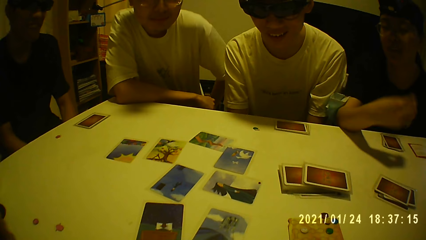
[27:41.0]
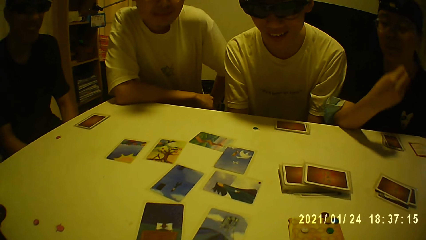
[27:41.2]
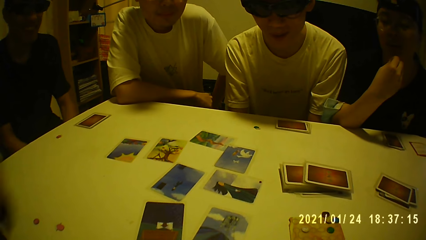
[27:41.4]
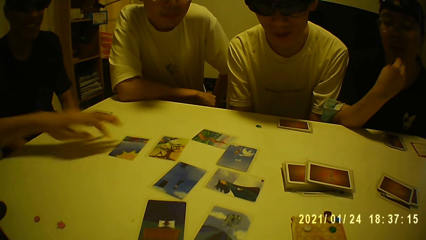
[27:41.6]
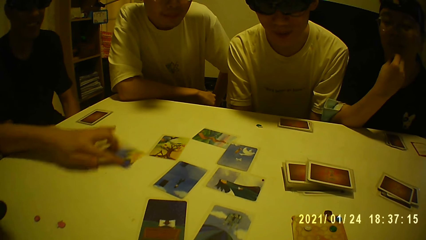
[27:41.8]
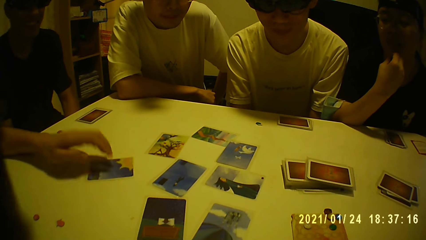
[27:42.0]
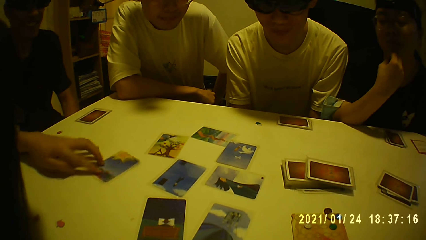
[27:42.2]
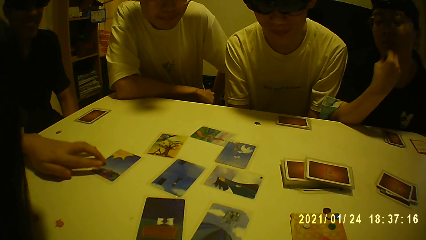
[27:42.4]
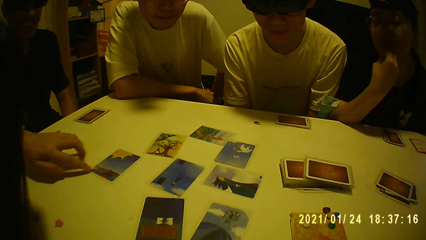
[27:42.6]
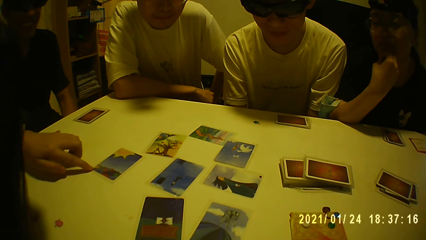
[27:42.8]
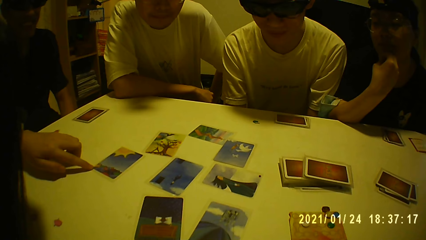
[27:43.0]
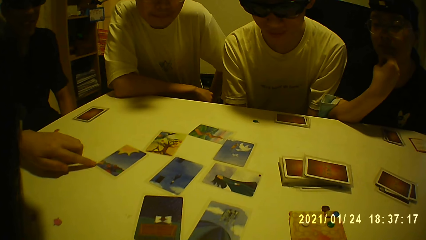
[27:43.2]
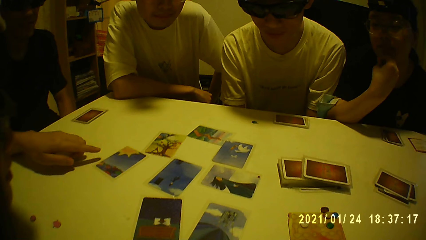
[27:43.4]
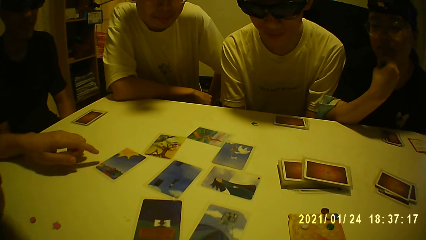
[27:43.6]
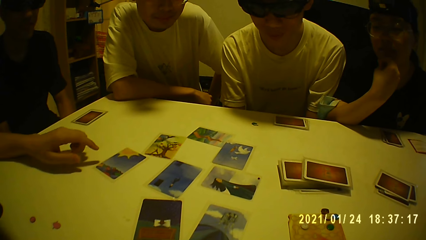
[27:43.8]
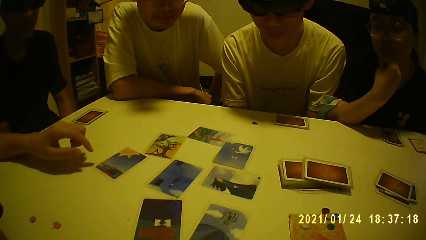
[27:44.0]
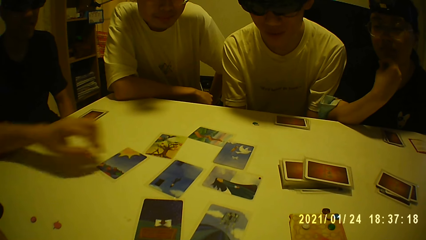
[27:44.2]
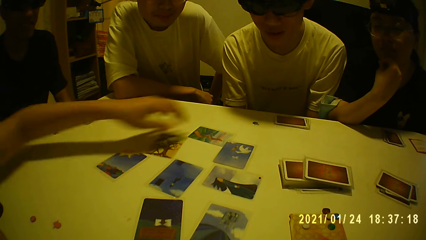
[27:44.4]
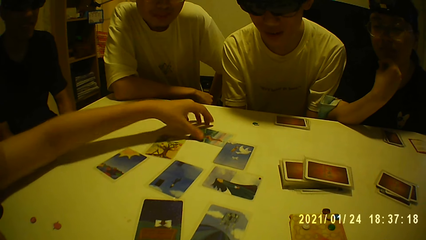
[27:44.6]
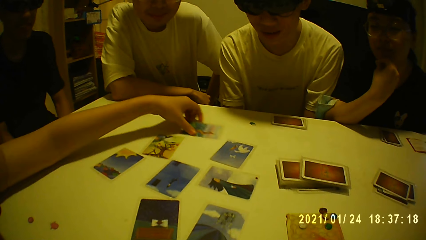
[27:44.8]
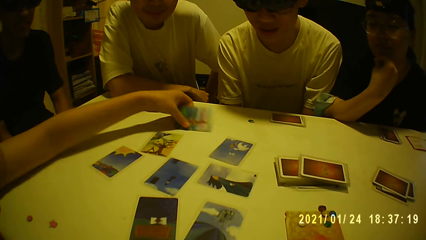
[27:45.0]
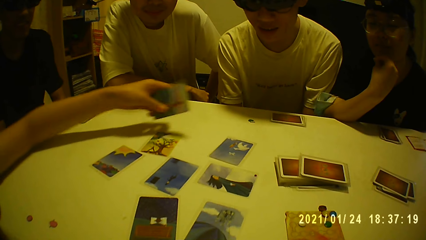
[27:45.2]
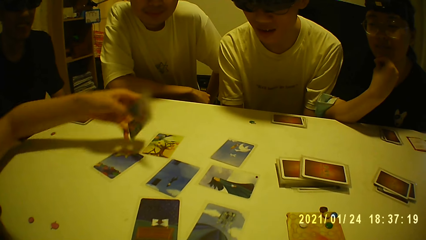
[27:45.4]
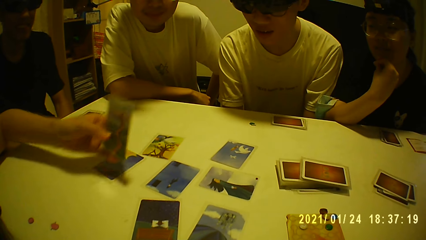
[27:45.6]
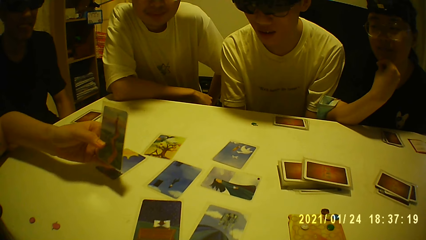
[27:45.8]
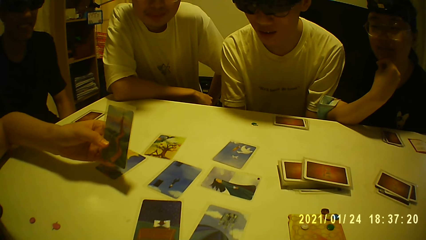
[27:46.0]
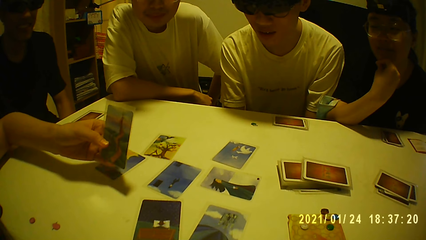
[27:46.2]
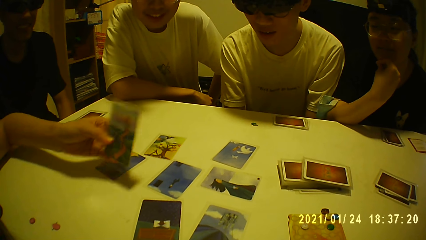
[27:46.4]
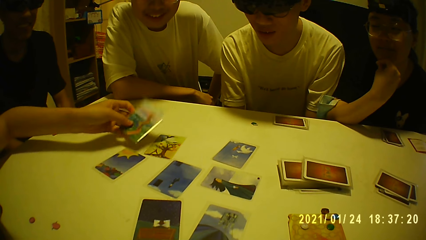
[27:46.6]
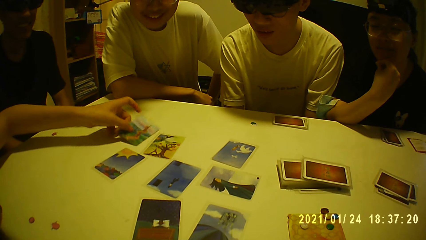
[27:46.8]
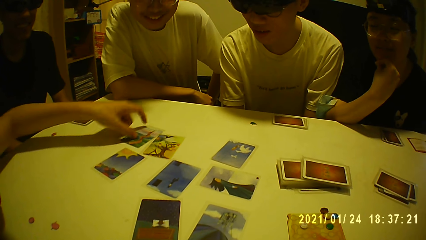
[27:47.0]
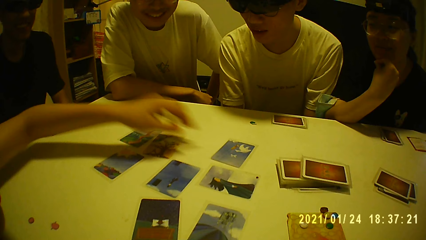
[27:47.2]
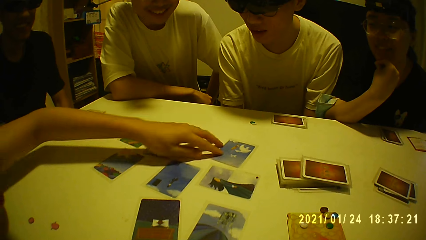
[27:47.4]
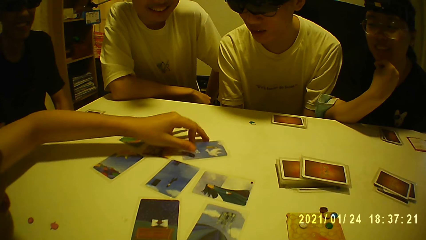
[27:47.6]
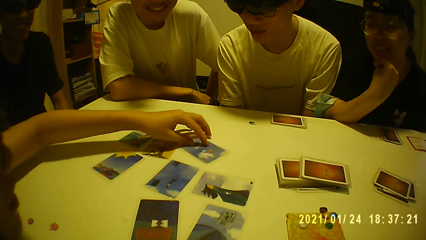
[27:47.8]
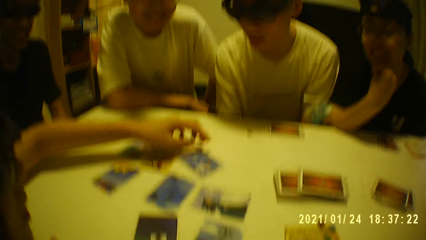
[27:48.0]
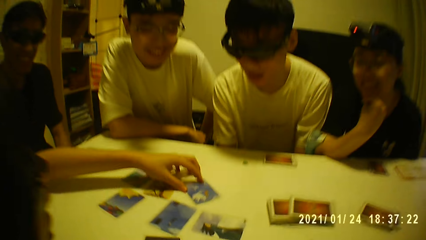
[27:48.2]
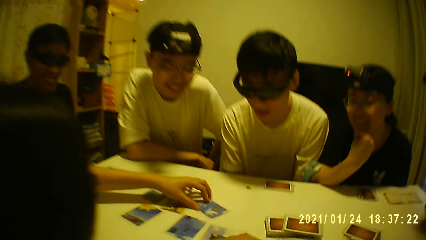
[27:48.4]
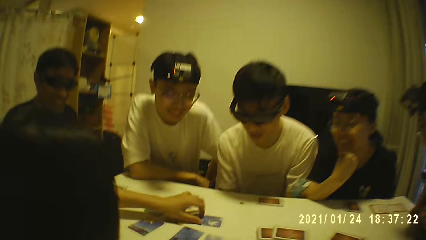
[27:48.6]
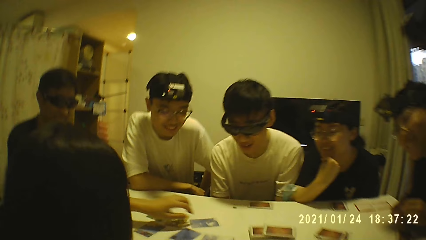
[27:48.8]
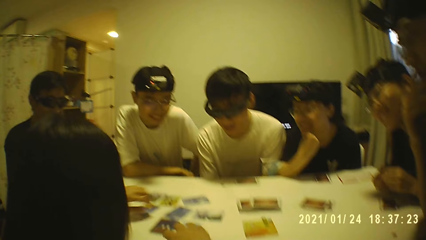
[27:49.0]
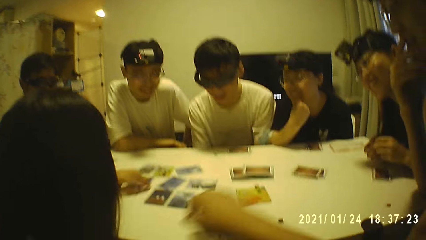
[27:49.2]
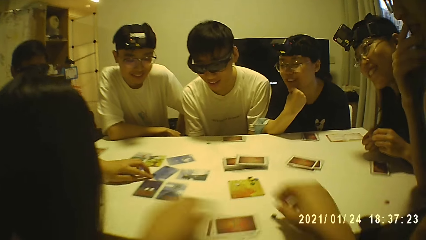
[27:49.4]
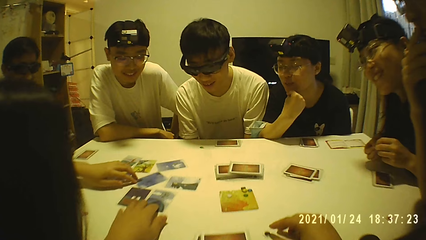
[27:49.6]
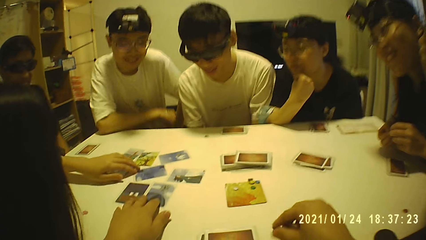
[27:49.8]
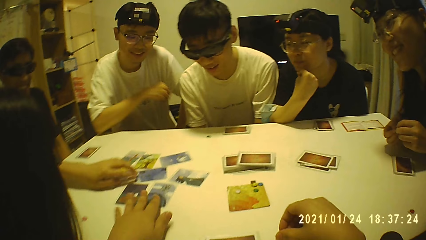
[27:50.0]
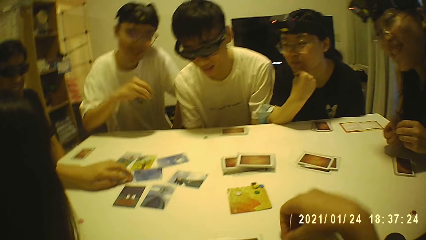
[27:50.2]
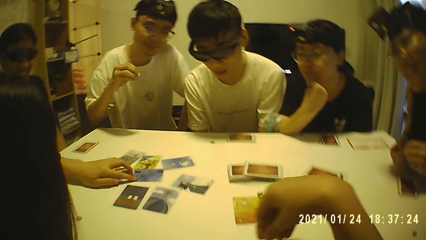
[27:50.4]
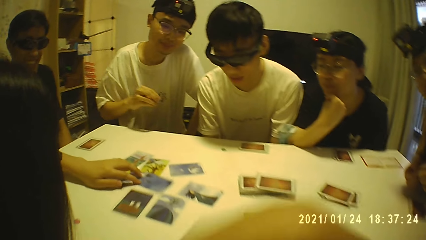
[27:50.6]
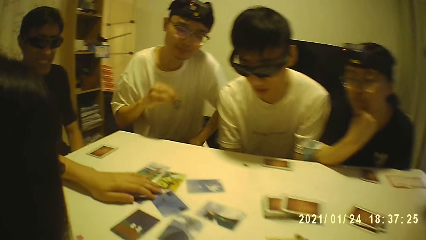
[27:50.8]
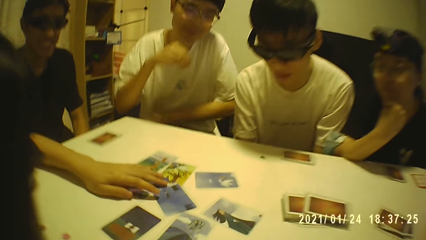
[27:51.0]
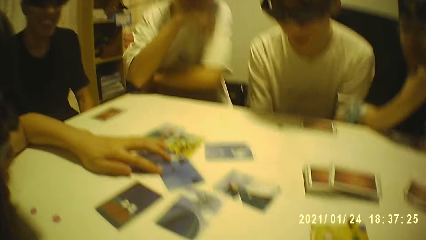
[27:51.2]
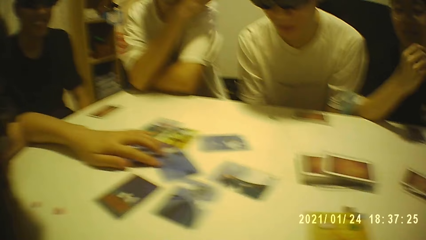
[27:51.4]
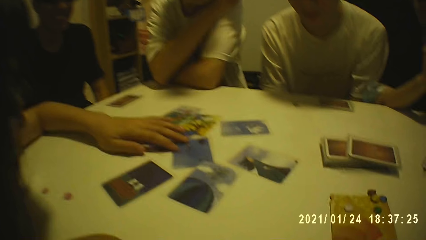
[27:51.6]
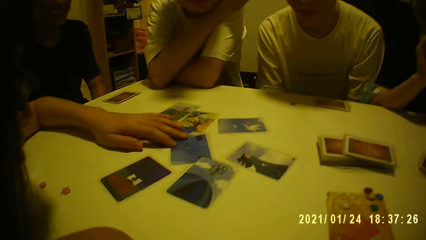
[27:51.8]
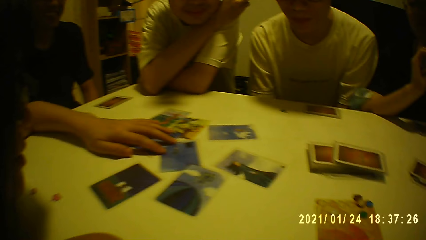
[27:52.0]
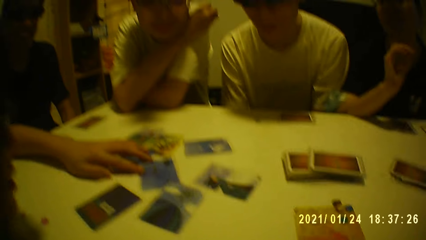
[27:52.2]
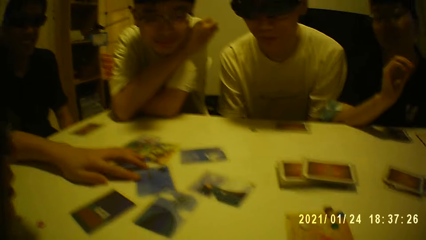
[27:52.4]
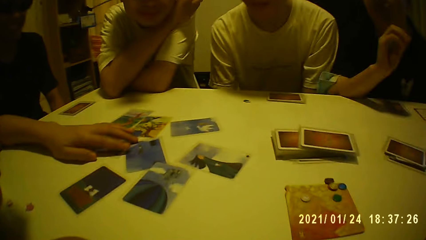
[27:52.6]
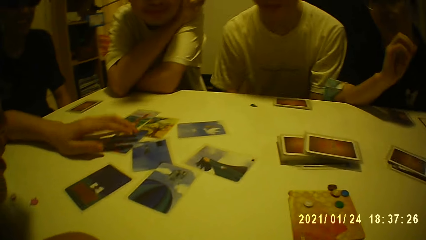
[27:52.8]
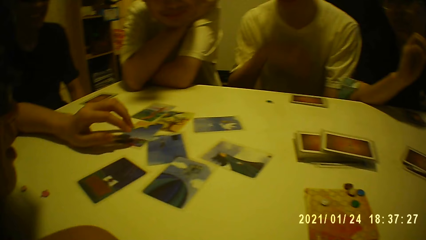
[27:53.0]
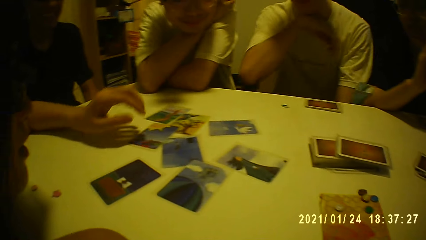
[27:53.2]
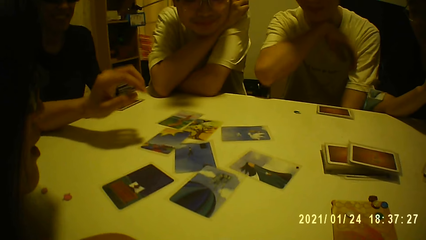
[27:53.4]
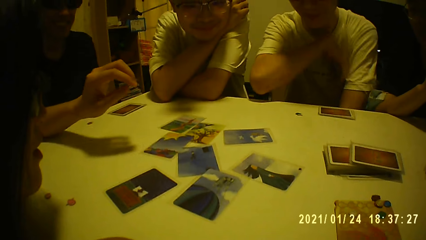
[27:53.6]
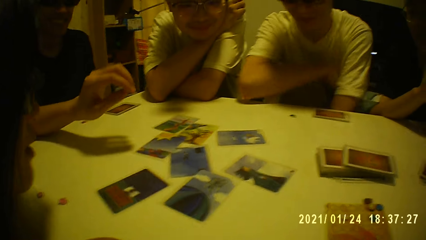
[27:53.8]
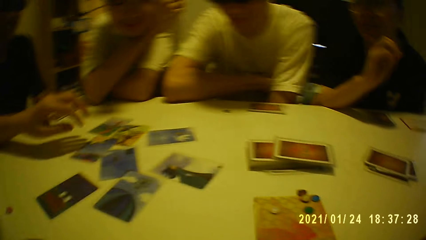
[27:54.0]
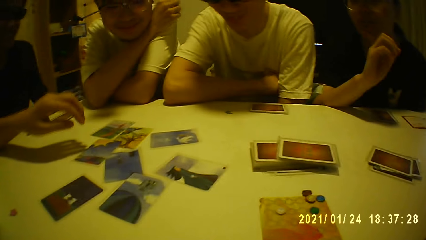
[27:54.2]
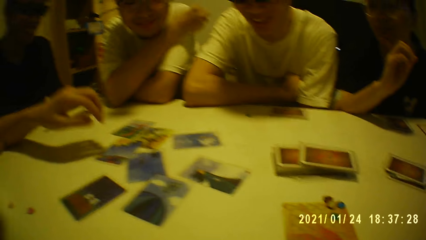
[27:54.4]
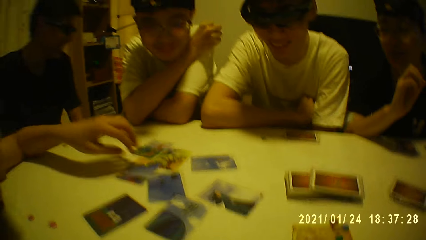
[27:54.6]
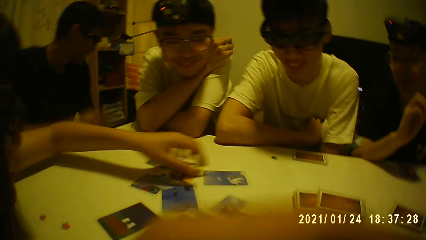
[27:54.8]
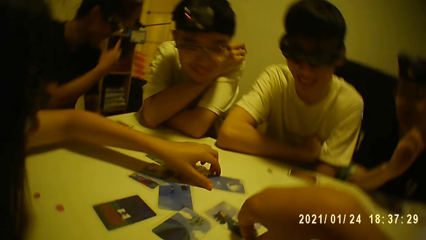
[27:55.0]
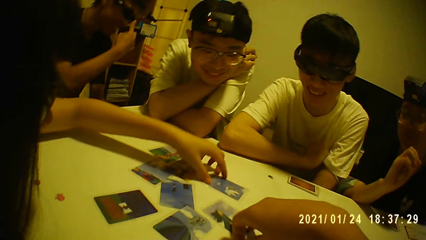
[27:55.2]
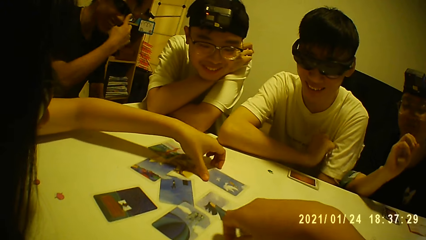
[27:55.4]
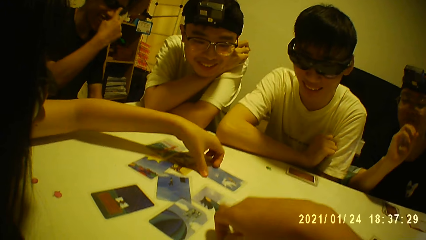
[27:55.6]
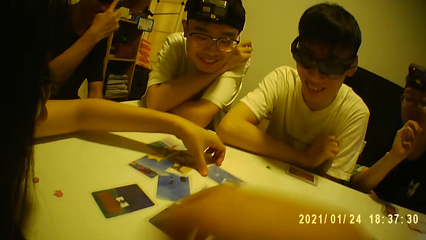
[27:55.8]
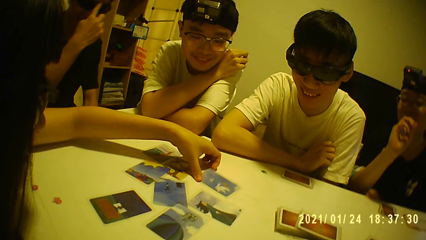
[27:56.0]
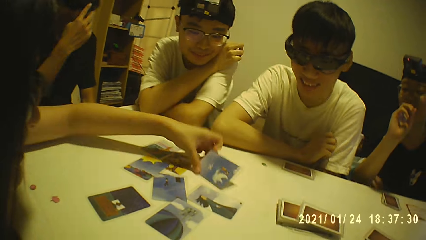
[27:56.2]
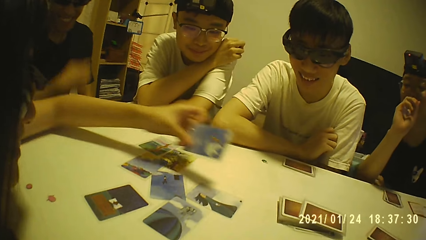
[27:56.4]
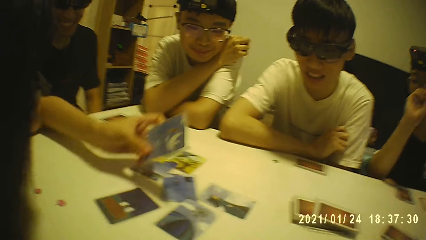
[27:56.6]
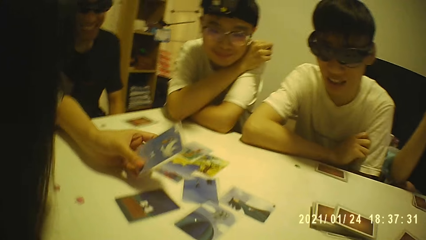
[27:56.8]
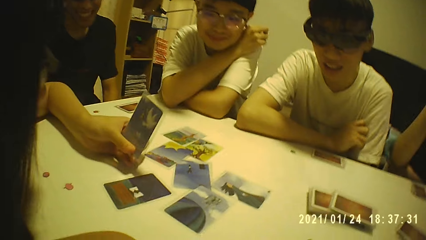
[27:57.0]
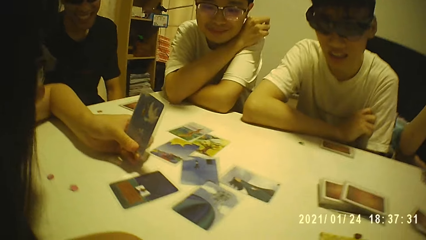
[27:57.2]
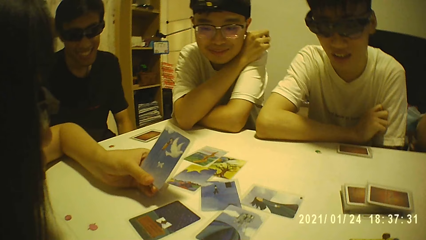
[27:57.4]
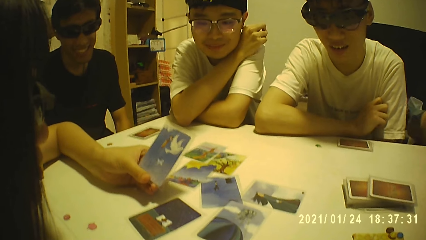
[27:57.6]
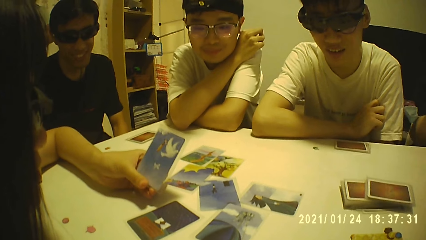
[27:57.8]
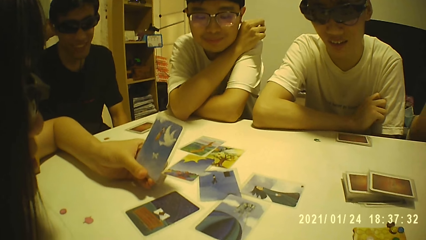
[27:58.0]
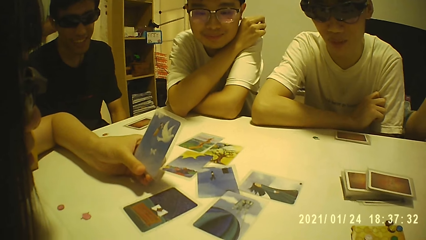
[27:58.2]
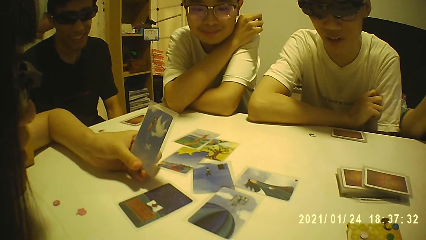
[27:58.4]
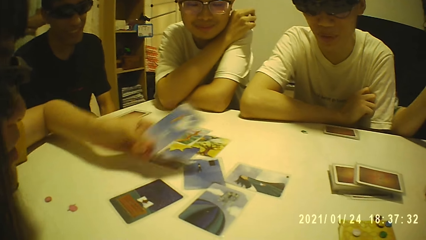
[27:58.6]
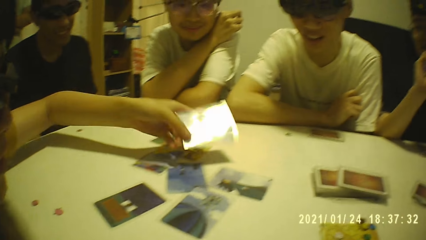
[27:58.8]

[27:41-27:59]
A person picks up a card. The camera wearer looks around. They drop the card. They look around. He picks up a tile from the table with his right hand. He moves the card on the table with his right hand. The person picks up the card. The camera wearer looks around.
